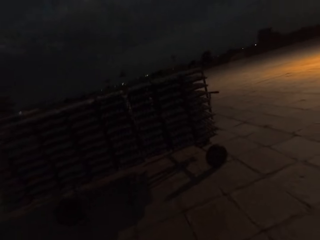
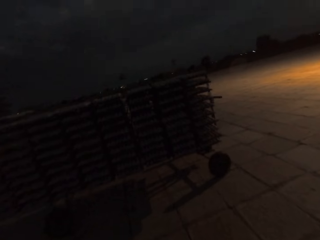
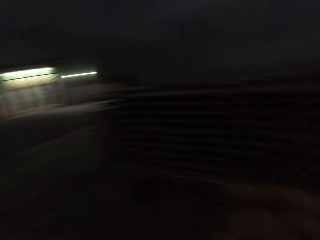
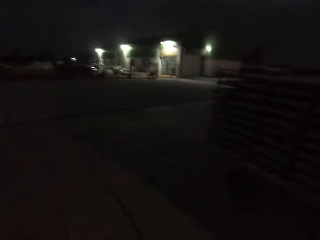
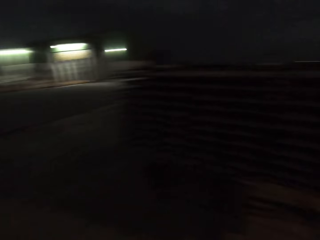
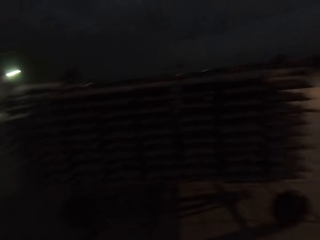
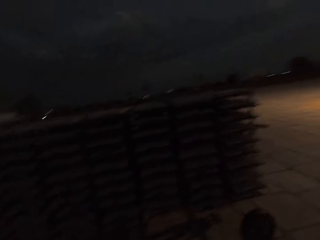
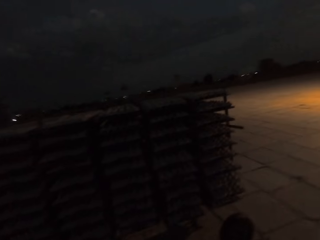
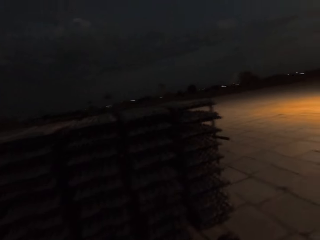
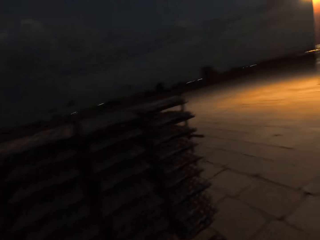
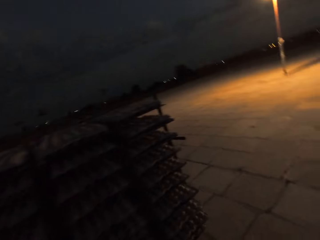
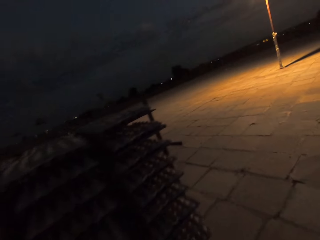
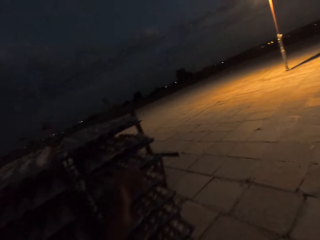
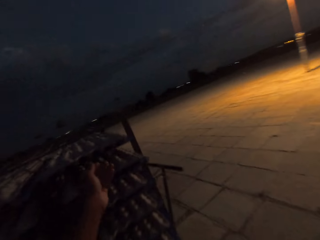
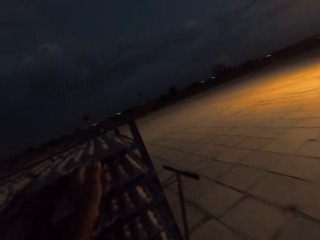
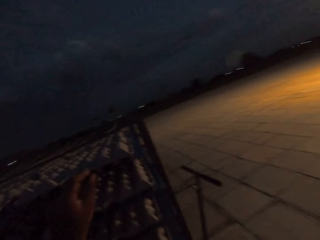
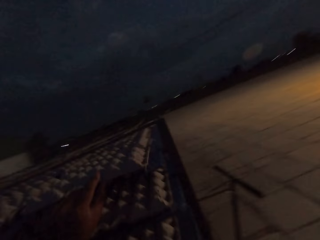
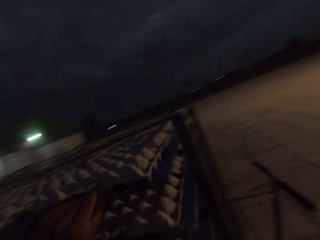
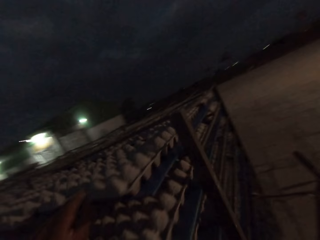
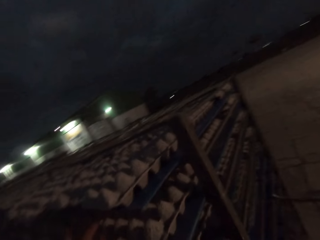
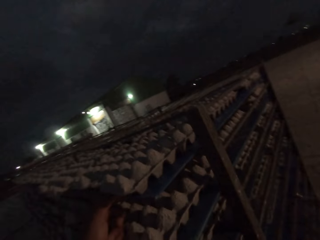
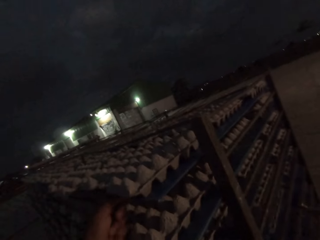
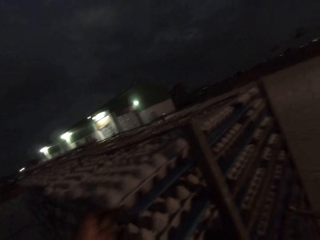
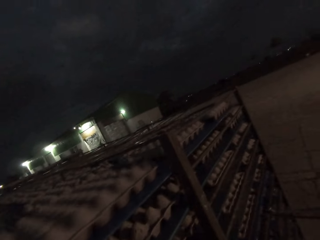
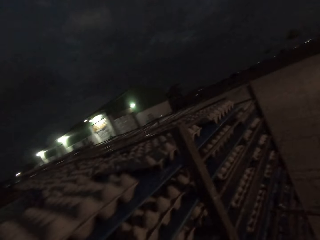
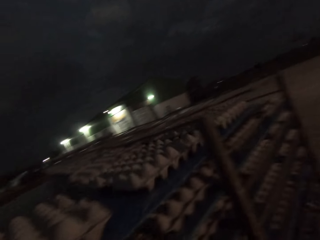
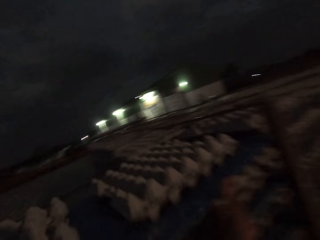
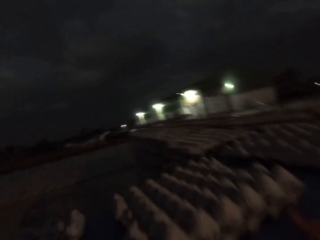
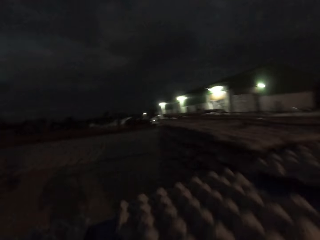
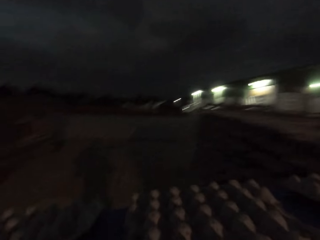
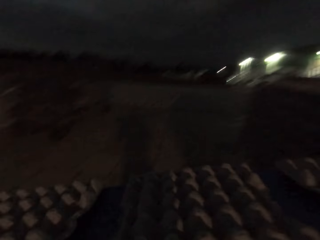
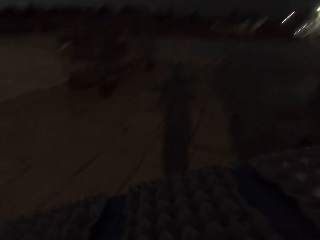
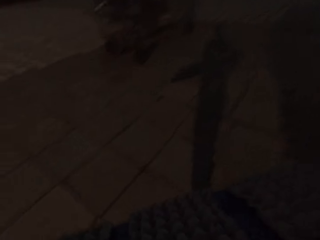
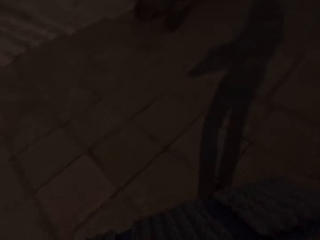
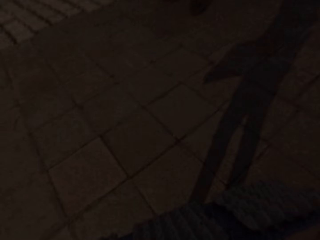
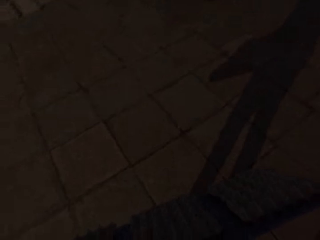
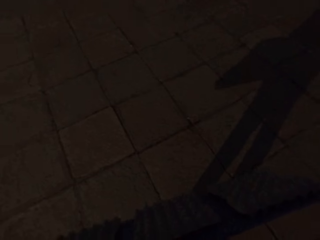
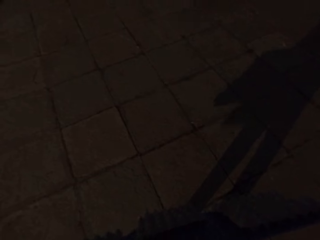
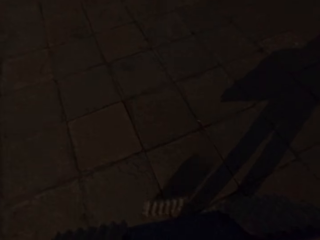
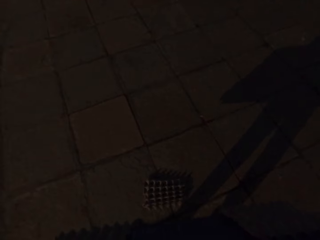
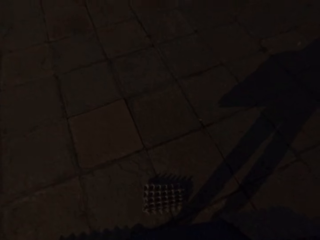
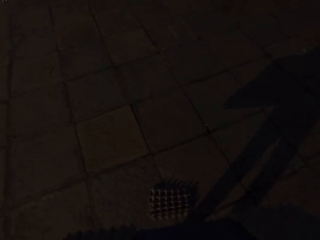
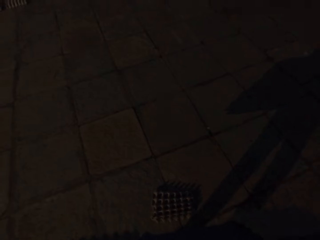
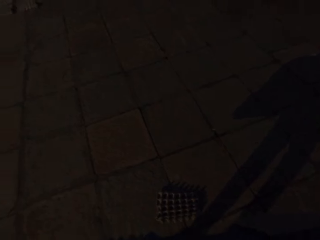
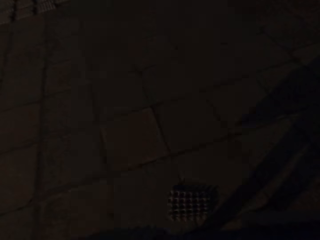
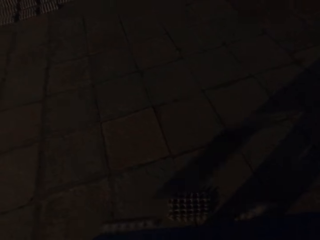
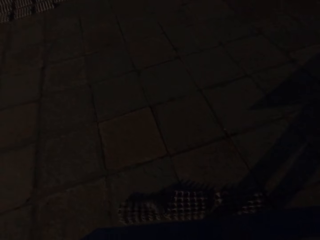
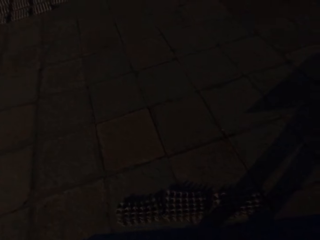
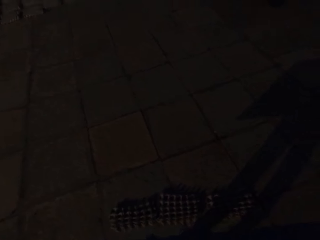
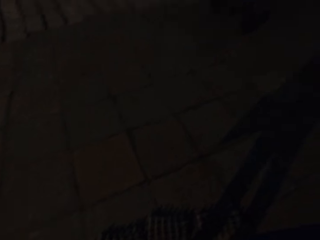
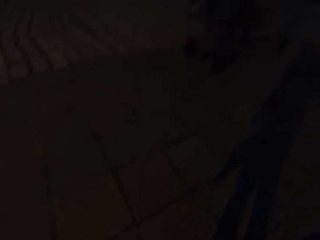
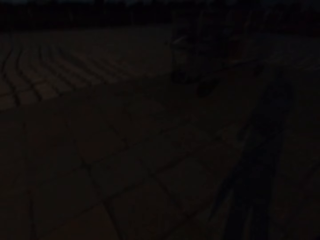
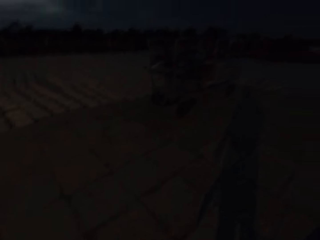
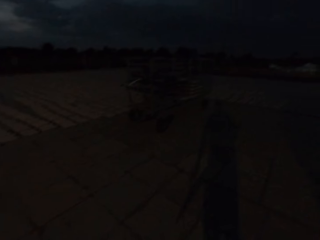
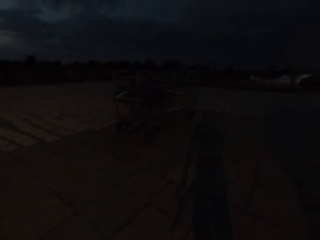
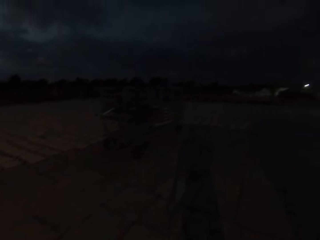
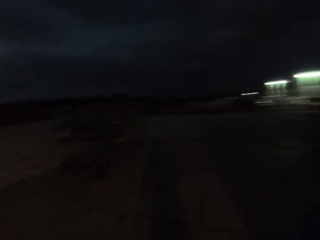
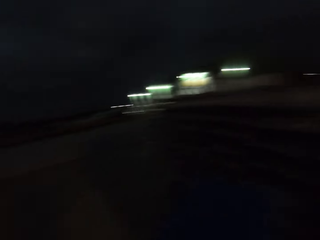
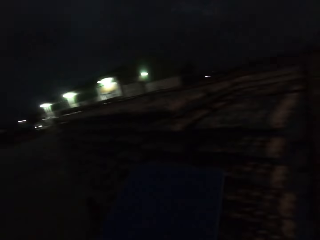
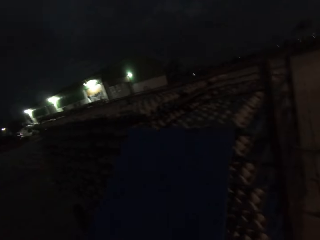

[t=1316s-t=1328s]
The camera wearer pulls a board. He picks up a tray from a storage rack with his left hand. He holds the tray with both hands. He drops an egg crate on the ground with the tray in both hands. He drops two egg crates on the ground with the tray in both hands.

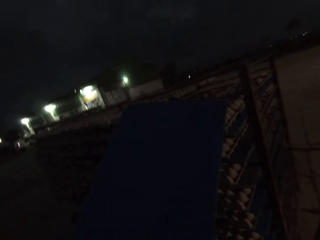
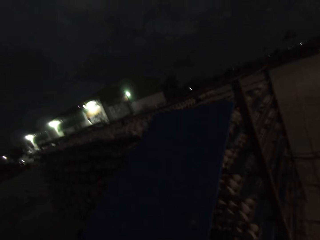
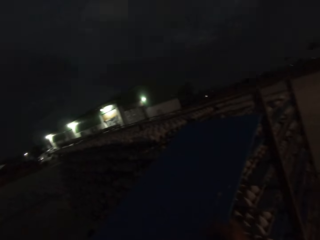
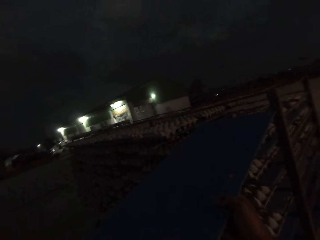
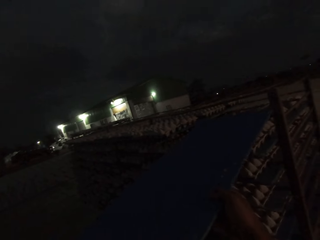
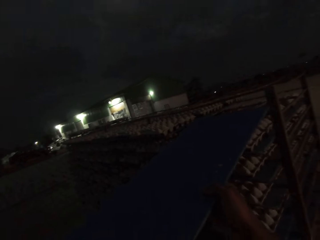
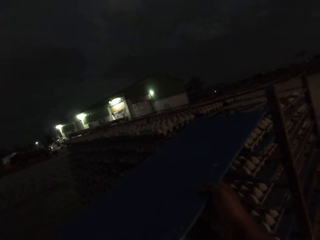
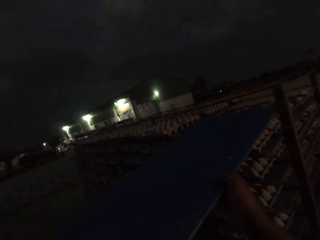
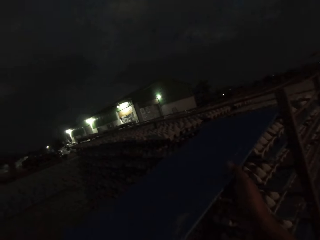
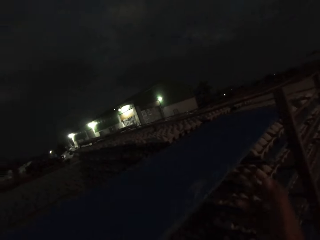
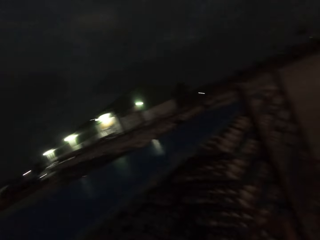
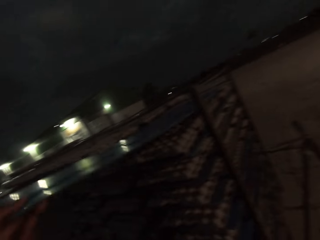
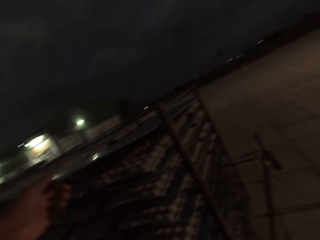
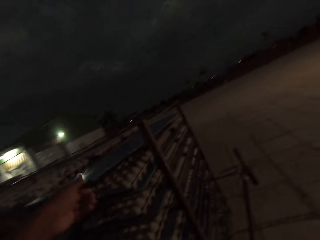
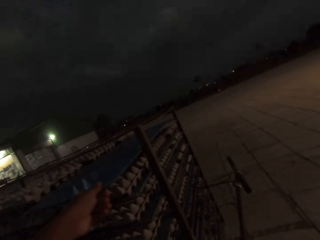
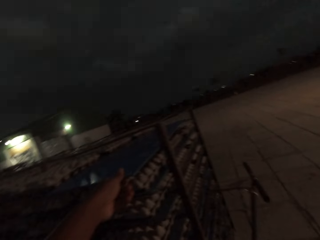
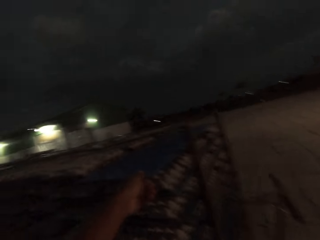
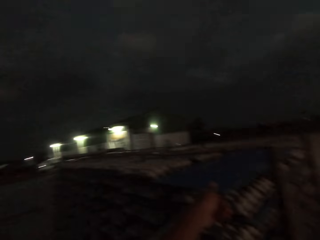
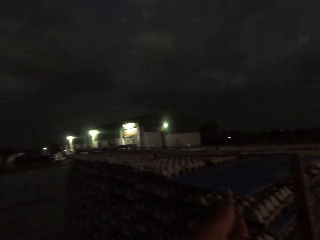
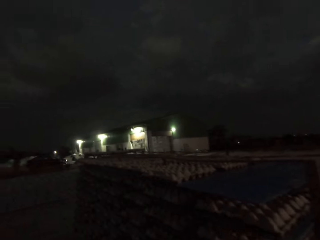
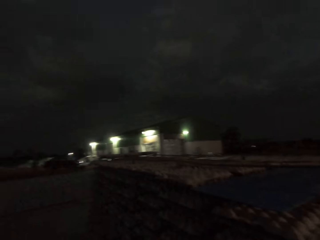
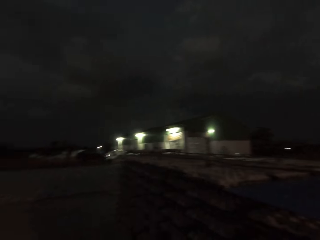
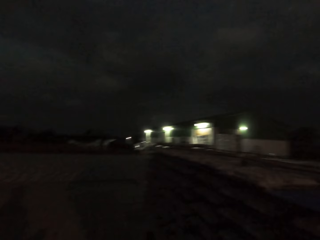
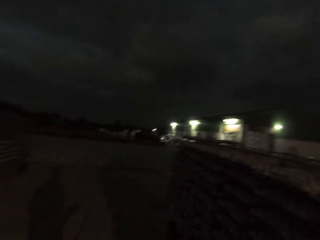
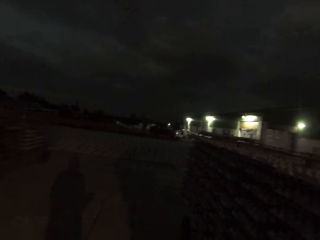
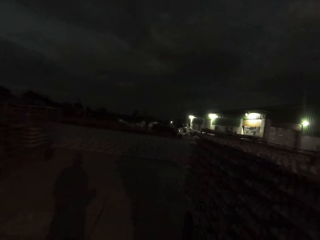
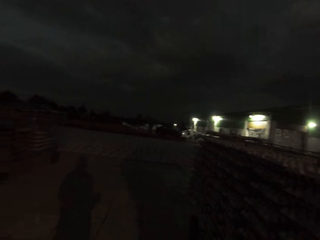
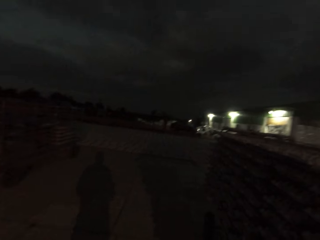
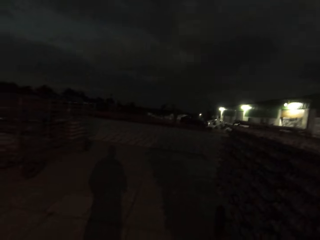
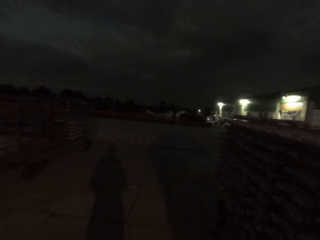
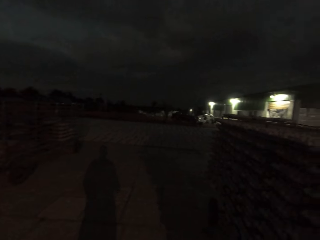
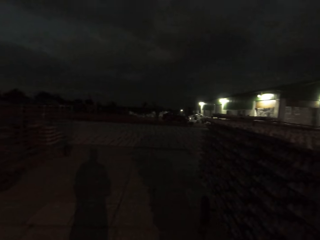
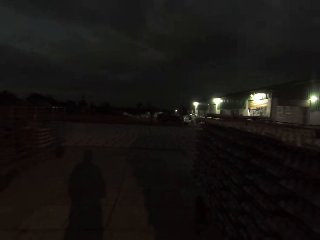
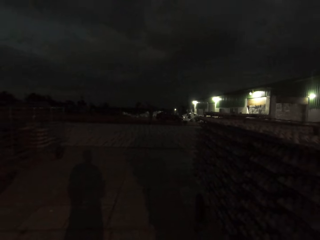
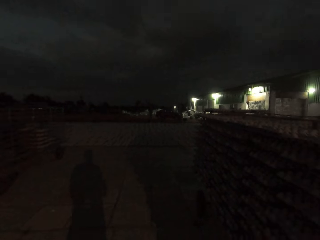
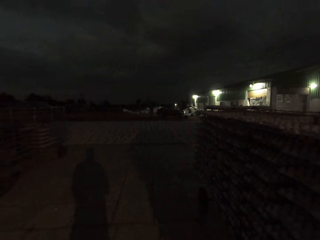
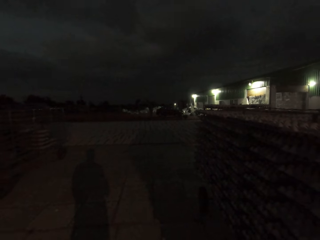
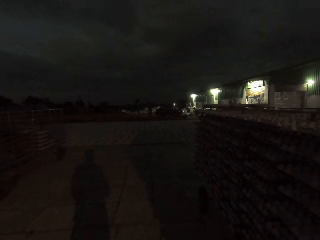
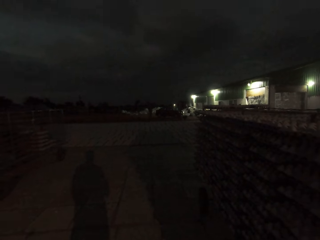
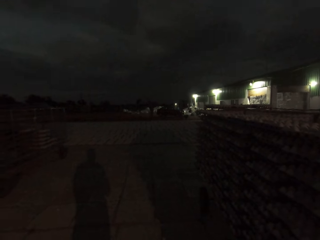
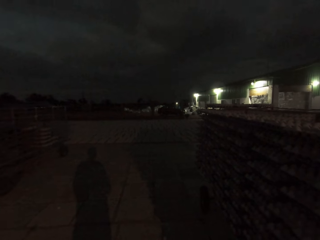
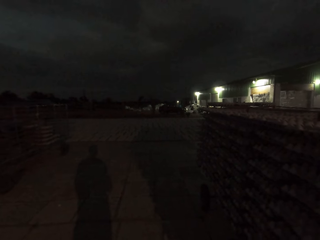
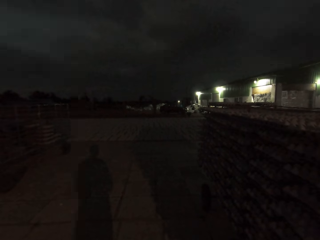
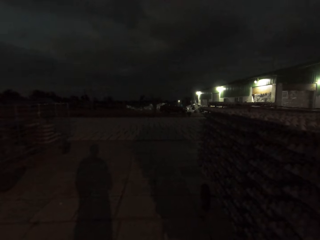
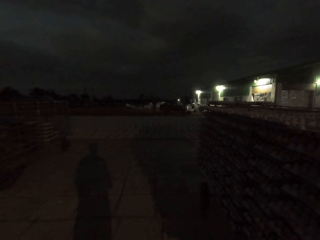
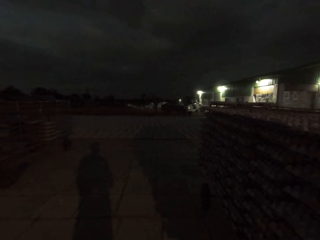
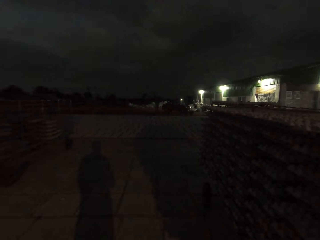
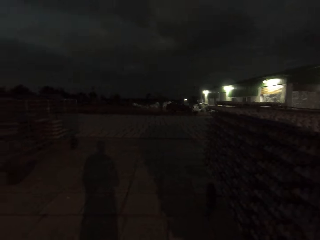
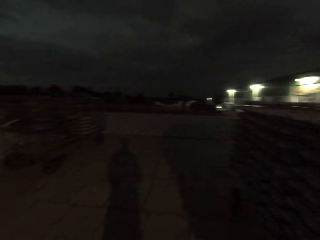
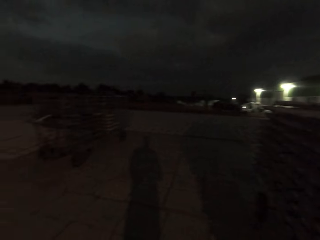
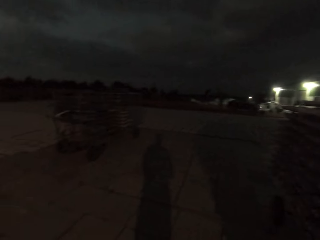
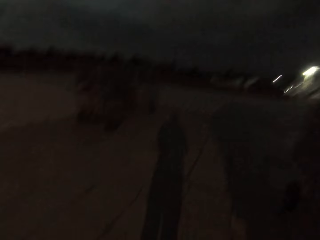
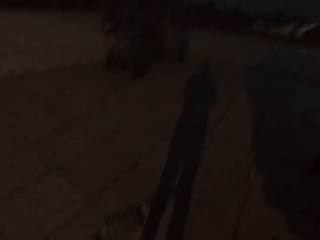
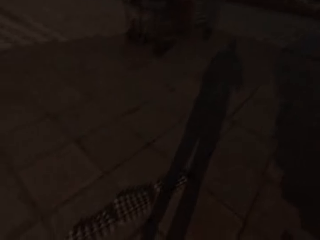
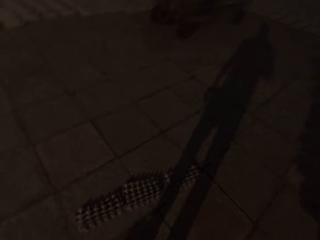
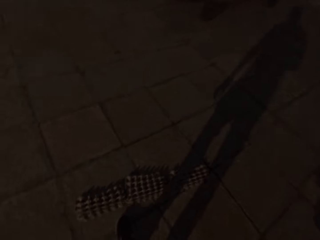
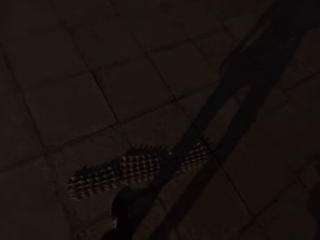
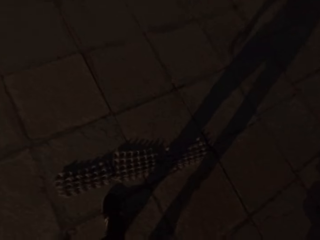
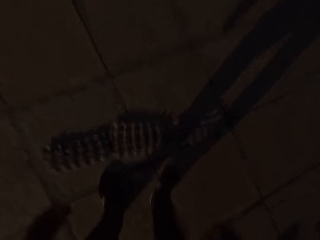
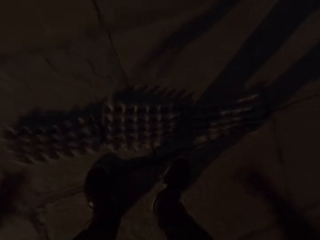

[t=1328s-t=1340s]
The camera wearer inserts the tray into the storage rack with both hands. He inserts the tray into the storage rack with his left hand.
